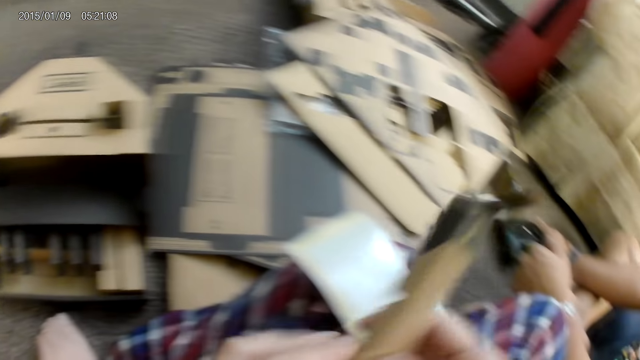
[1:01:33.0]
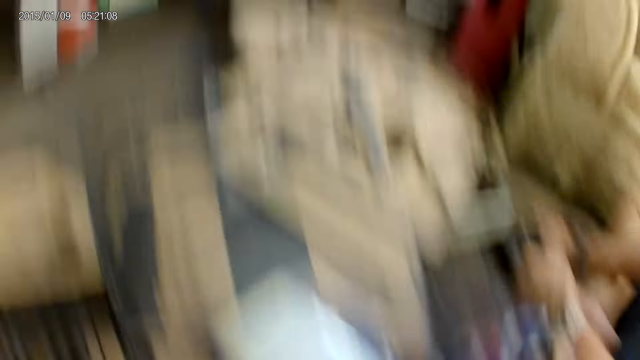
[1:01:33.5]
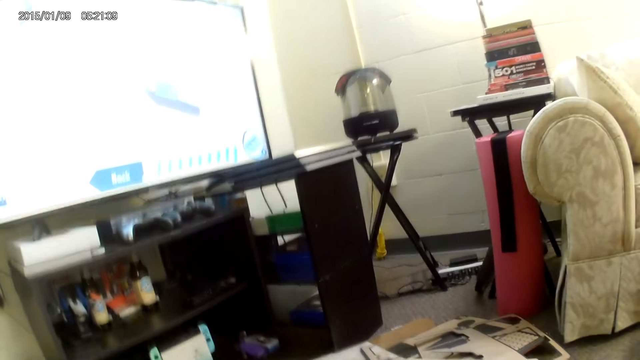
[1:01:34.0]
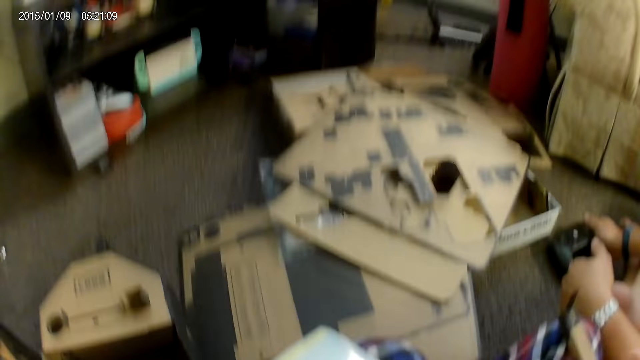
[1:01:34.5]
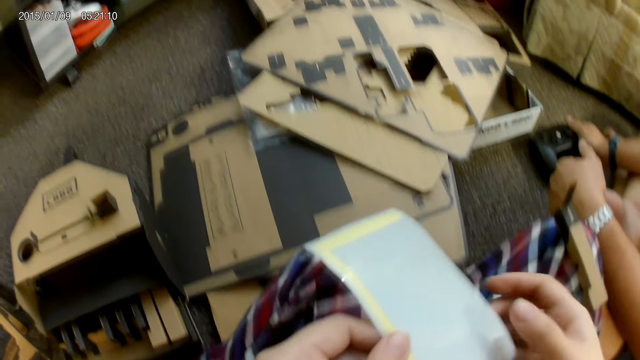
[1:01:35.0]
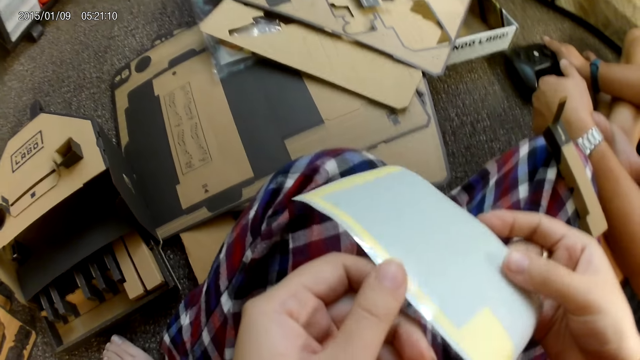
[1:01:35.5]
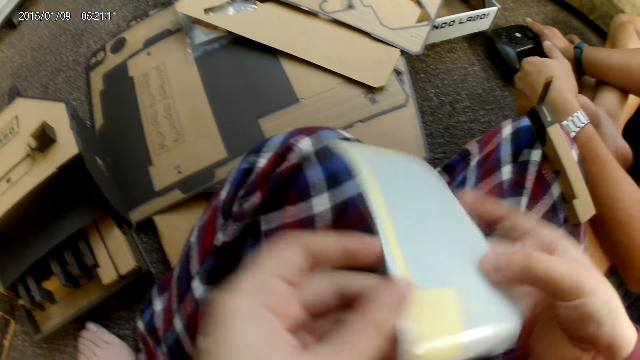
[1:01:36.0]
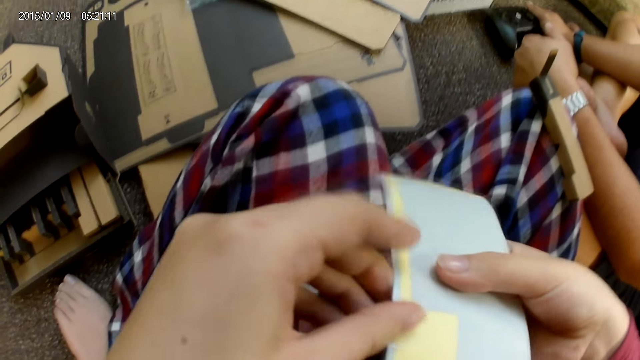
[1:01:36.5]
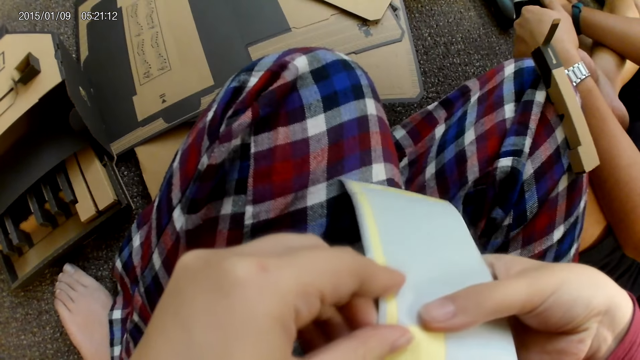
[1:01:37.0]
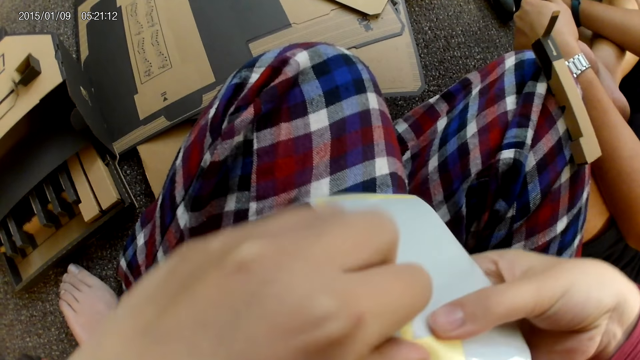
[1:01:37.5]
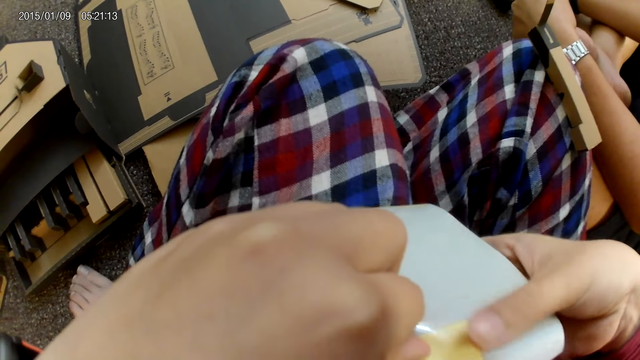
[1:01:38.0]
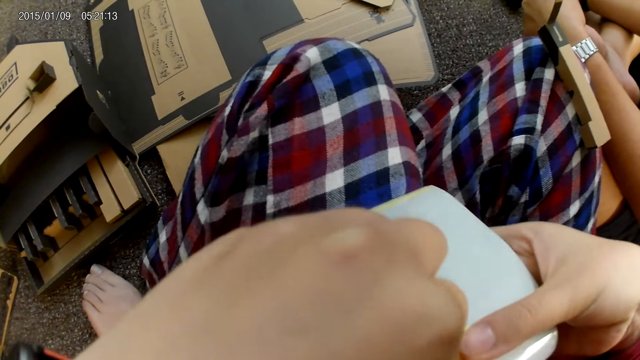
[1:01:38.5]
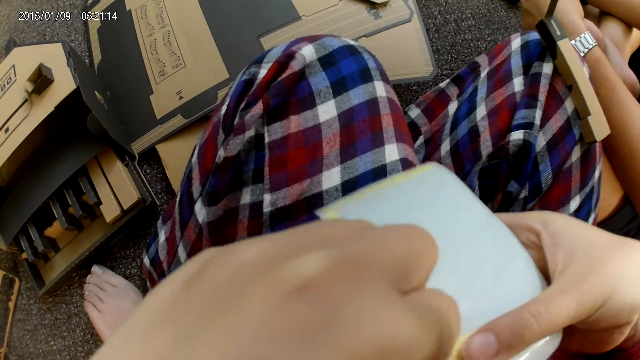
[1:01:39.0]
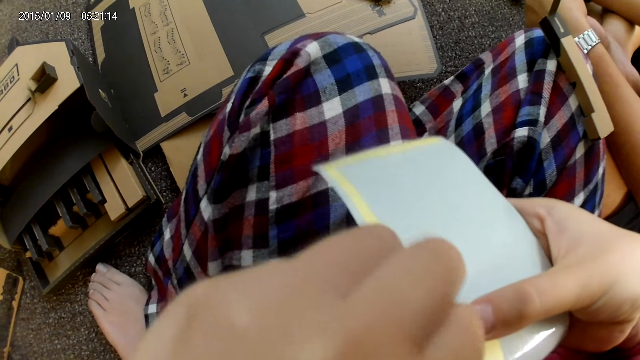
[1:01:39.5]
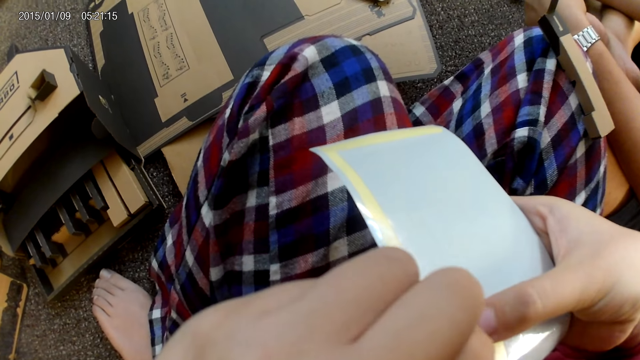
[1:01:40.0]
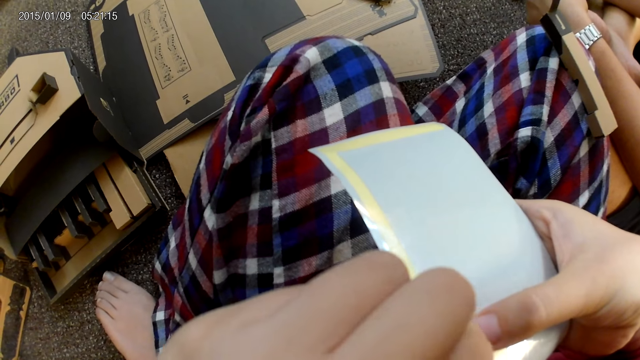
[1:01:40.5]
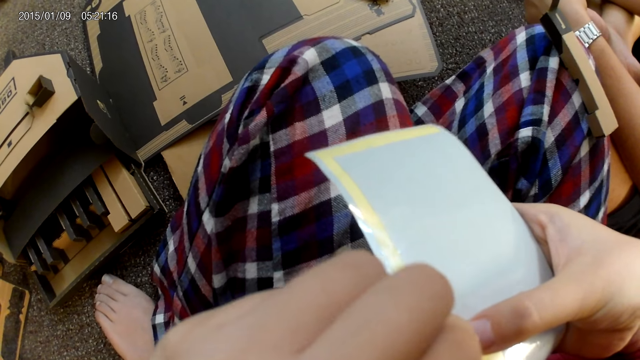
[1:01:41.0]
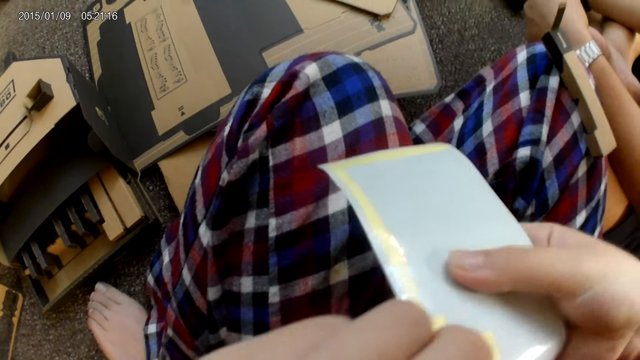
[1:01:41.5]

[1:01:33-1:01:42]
The camera wearer passes a cardboard from her left hand to her right hand. She places the cardboard on her leg with her right hand. She holds the sticker with both hands. She picks up the paper. She removes a plaster from the sticker with her left hand.

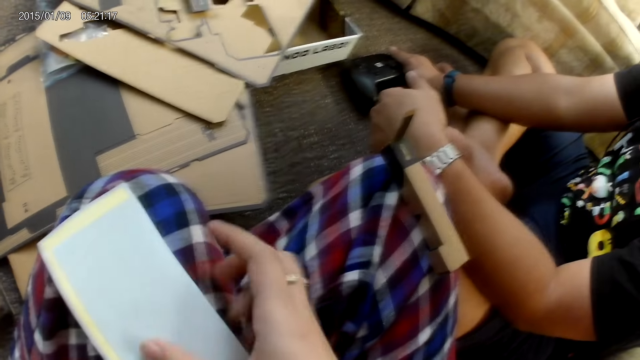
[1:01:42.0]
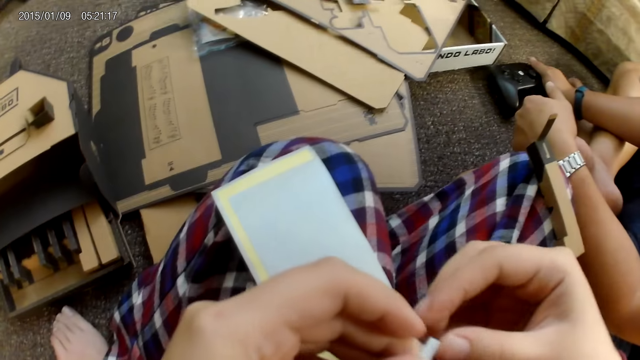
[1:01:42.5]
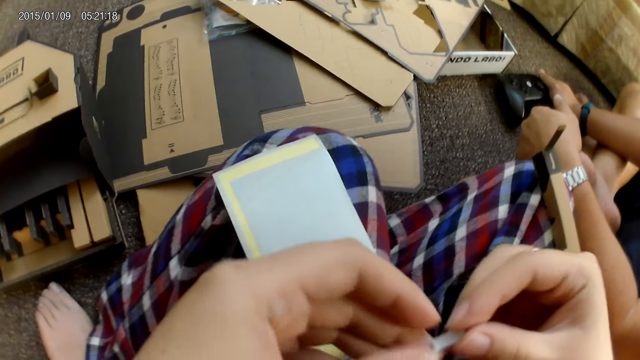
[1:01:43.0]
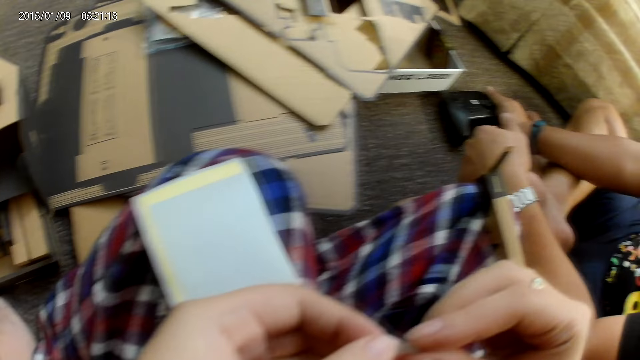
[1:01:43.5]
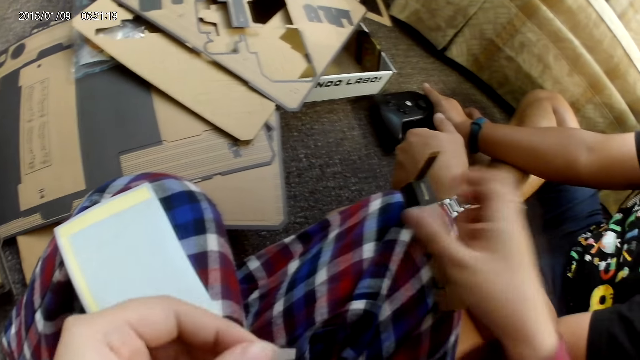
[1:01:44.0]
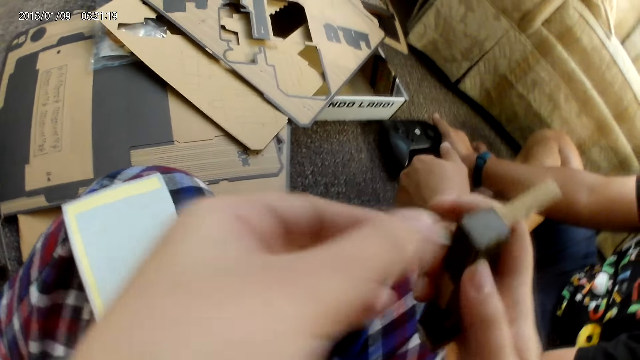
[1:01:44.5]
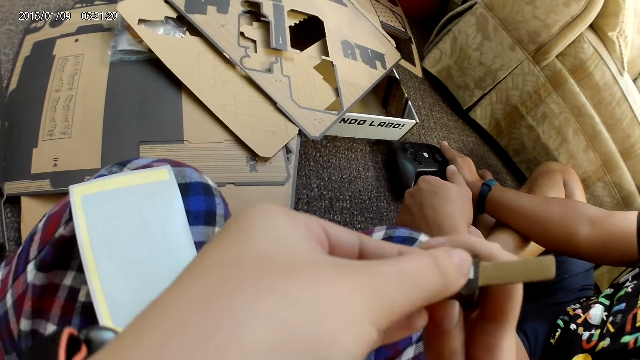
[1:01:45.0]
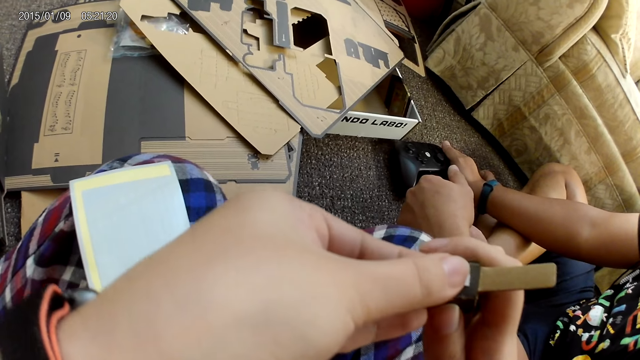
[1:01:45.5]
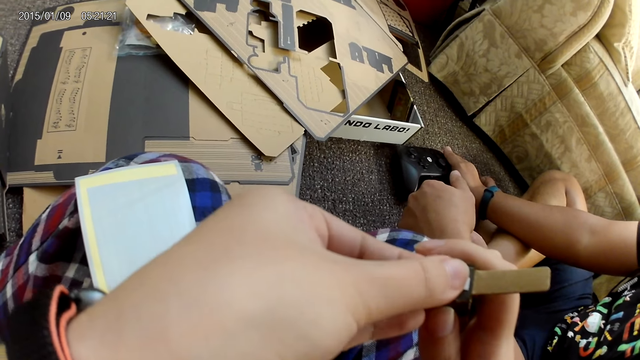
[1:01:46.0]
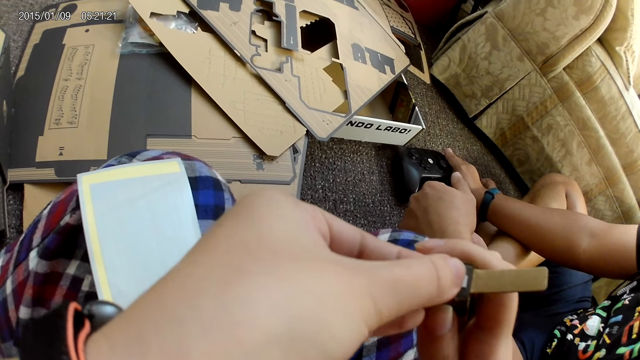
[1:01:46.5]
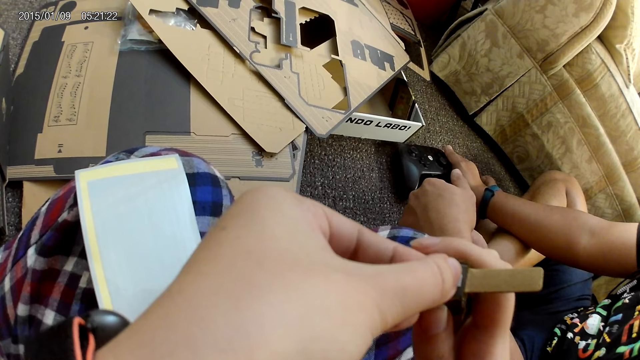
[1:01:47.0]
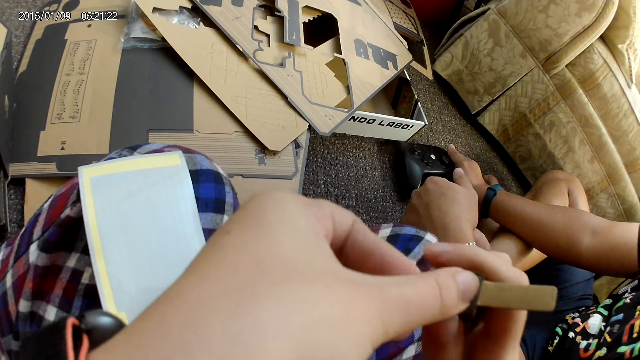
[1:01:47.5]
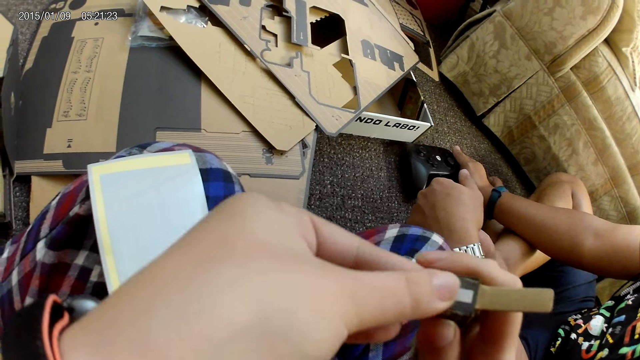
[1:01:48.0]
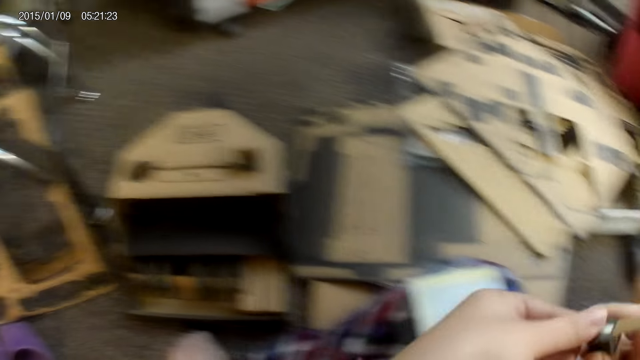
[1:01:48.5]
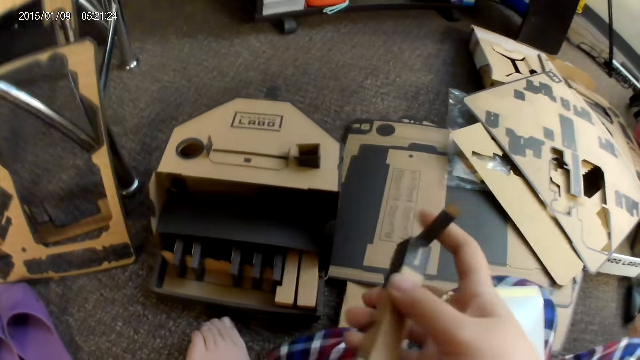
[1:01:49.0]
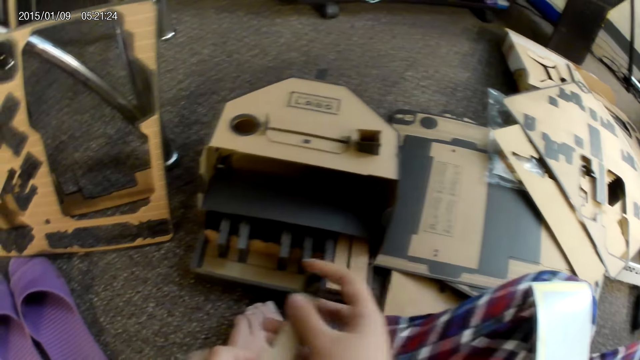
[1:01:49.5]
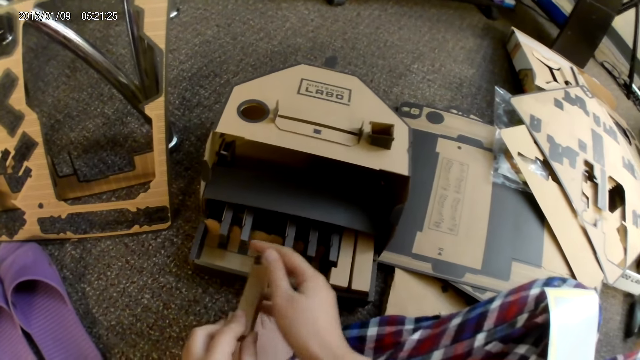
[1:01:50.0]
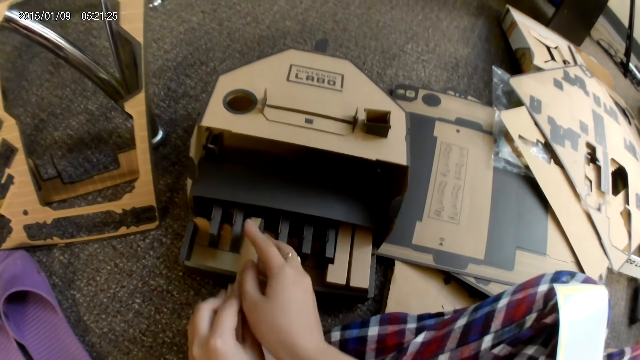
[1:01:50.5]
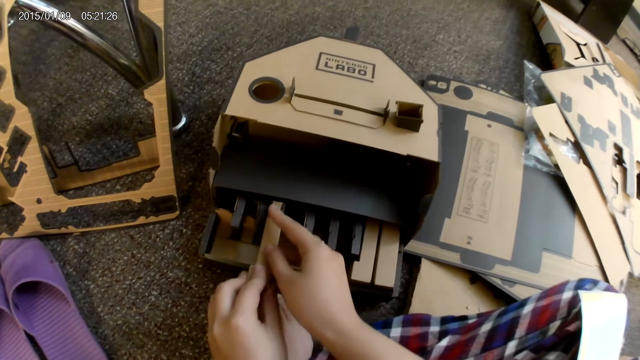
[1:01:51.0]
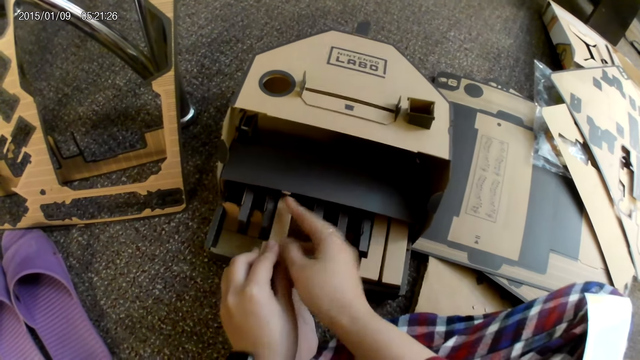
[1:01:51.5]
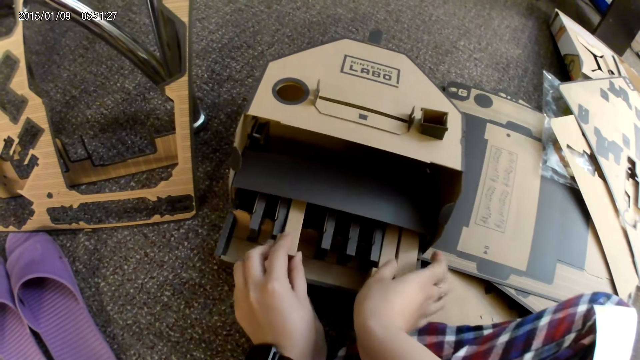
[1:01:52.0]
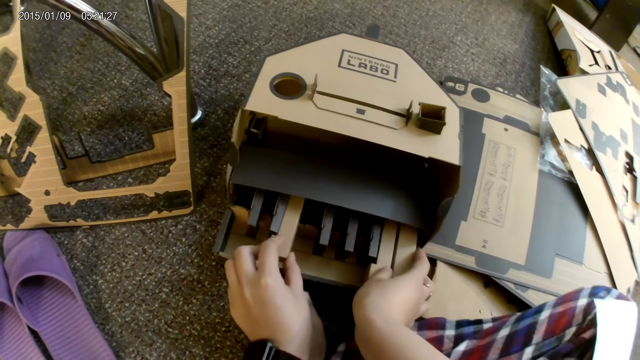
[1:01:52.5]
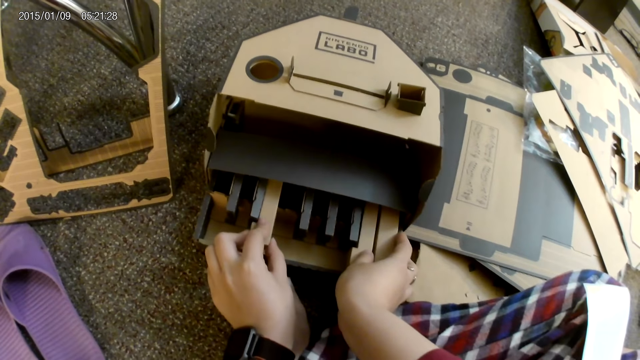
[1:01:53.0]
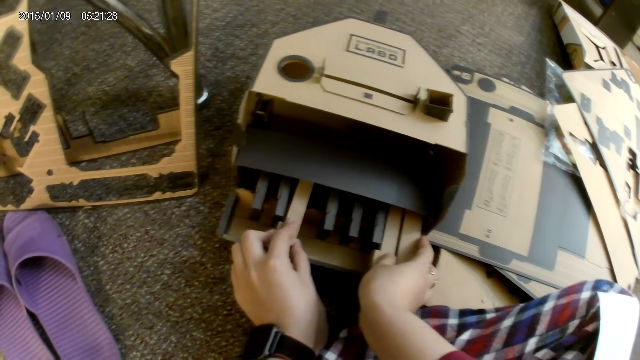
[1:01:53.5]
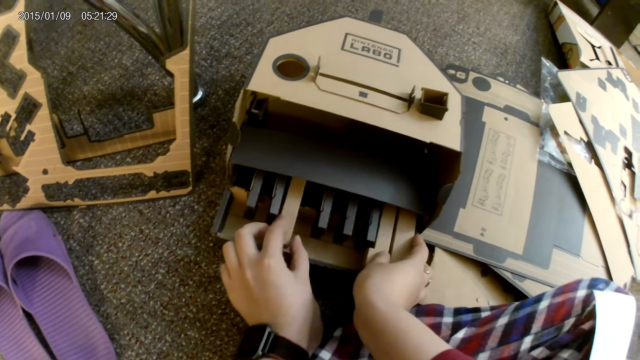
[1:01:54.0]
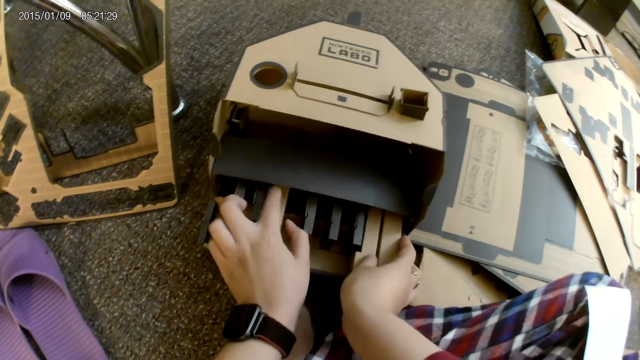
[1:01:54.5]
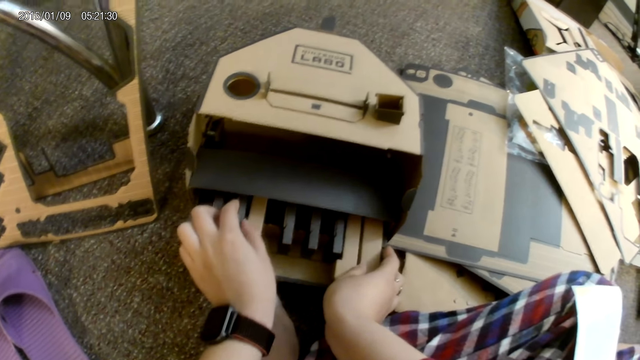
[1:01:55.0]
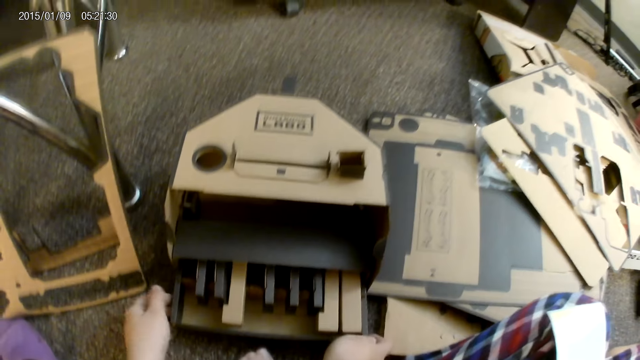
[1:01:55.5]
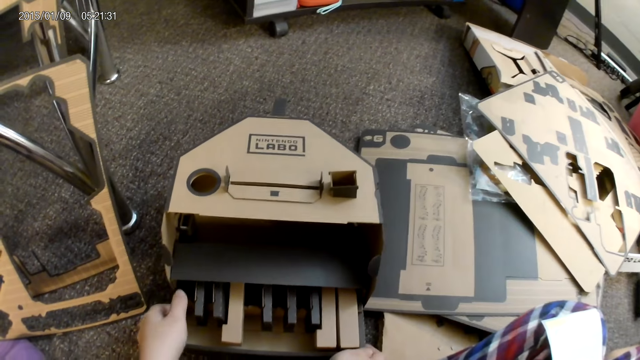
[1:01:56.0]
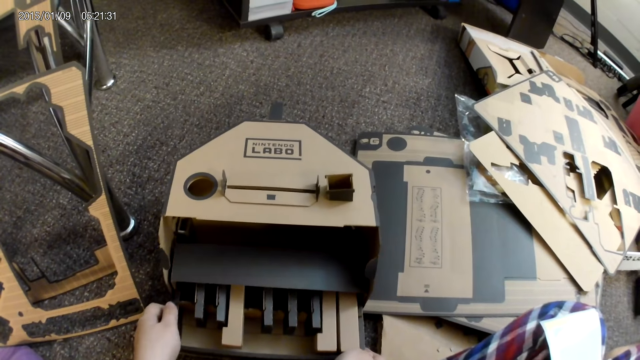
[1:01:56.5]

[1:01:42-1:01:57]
The camera wearer takes the cardboard from her leg with her right hand. She sticks the plaster to the cardboard with her left hand. She places the cardboard in her left hand into a cardboard on the ground. She touches the cardboard on the ground with her right hand.
